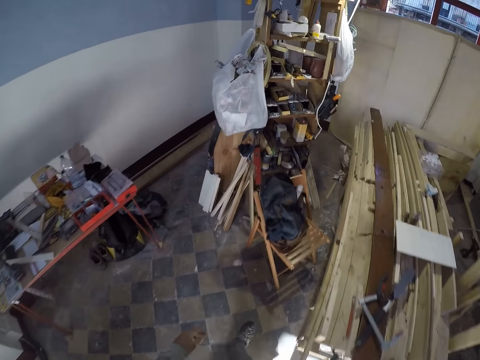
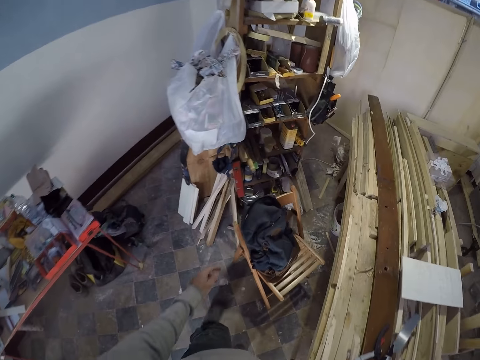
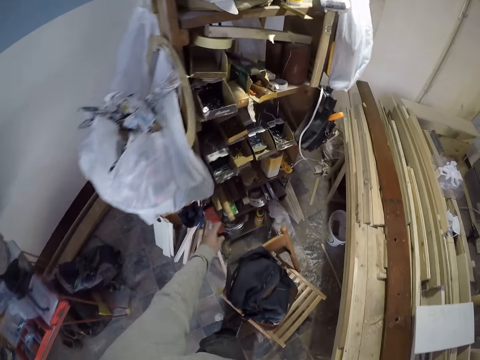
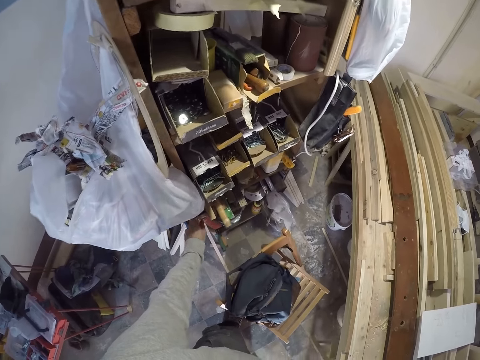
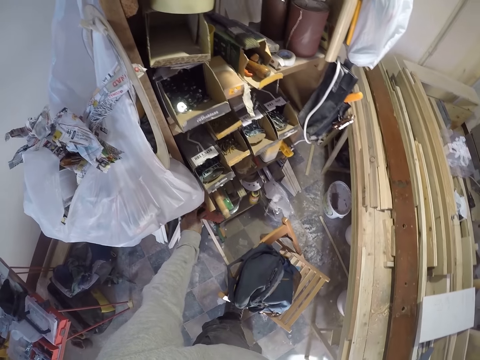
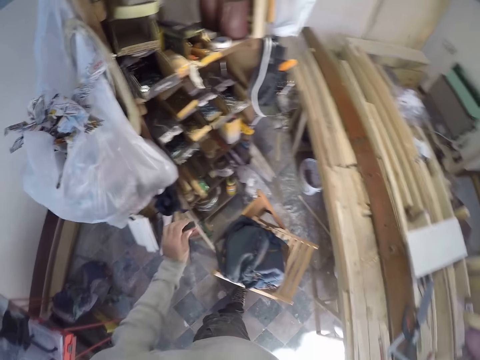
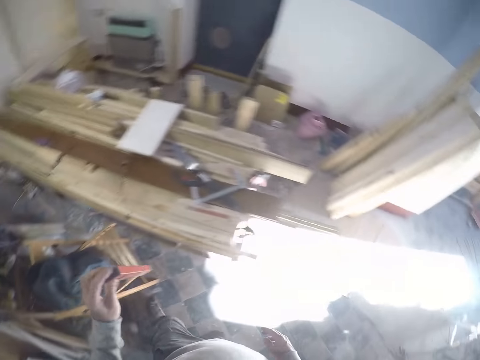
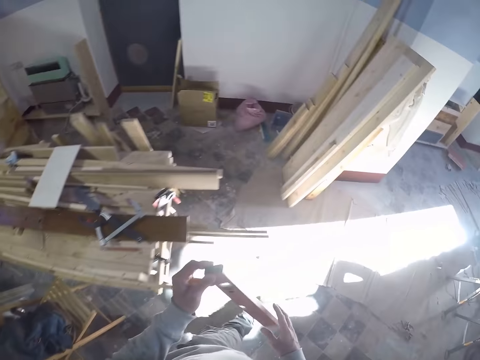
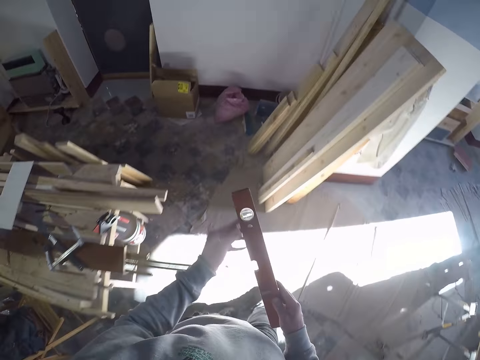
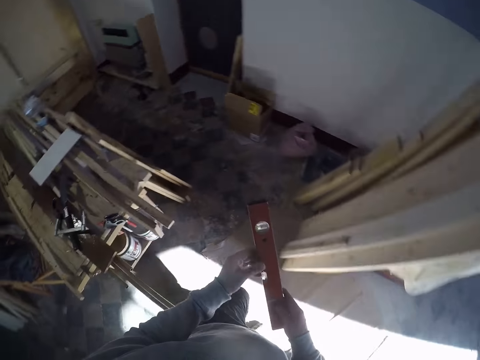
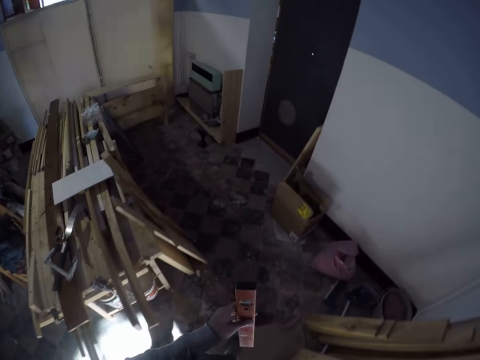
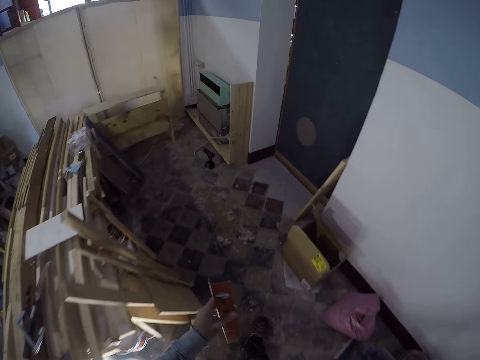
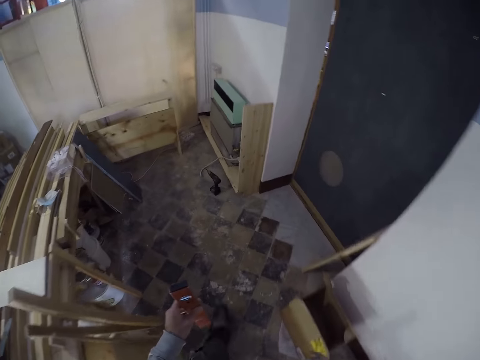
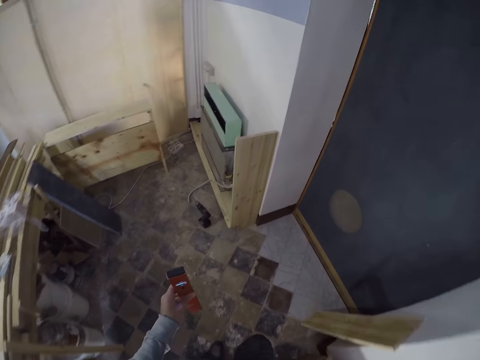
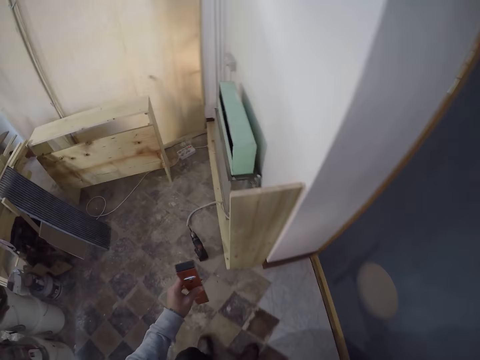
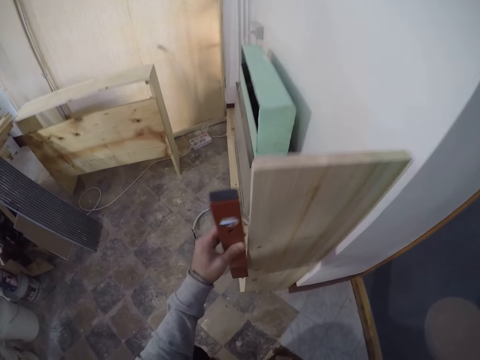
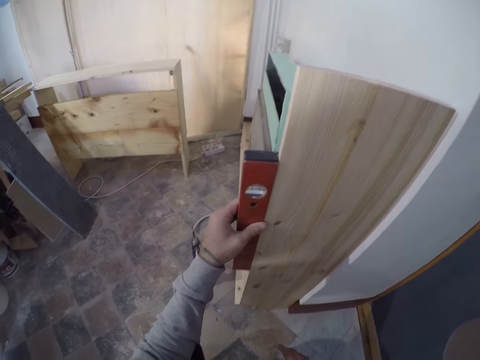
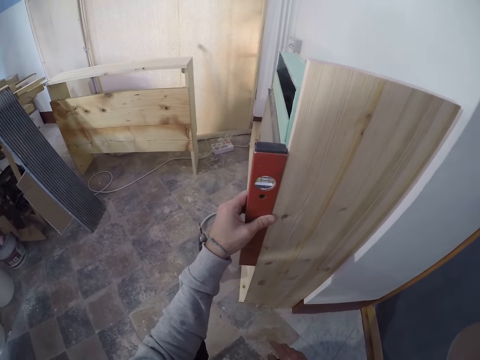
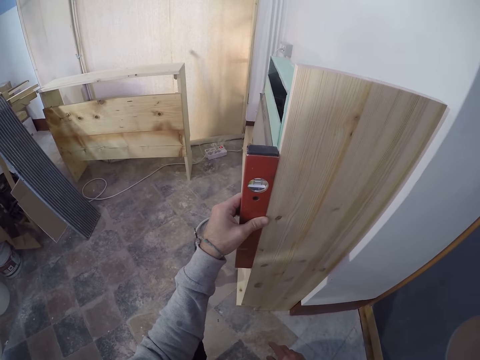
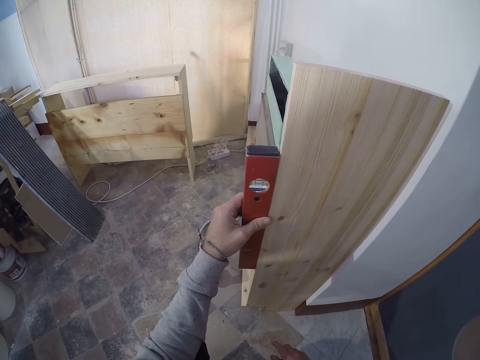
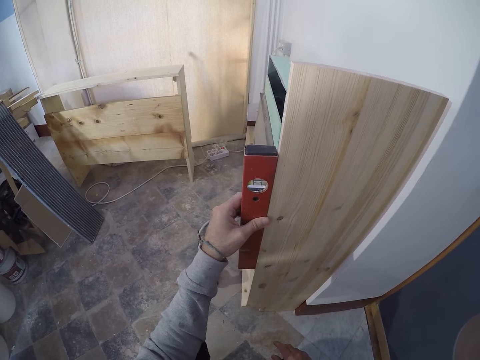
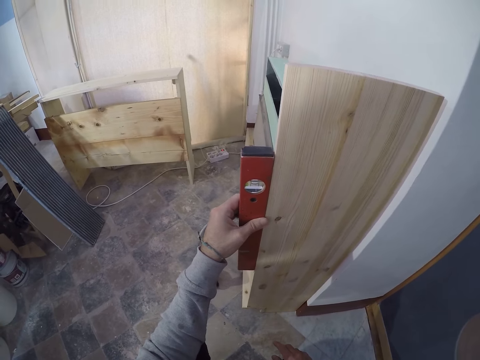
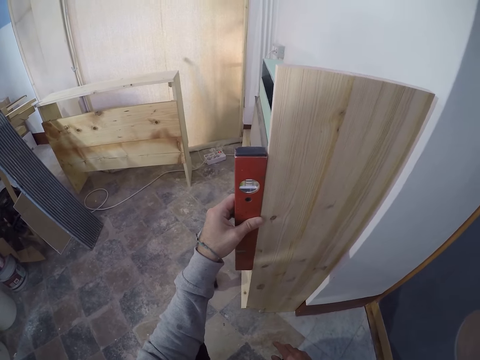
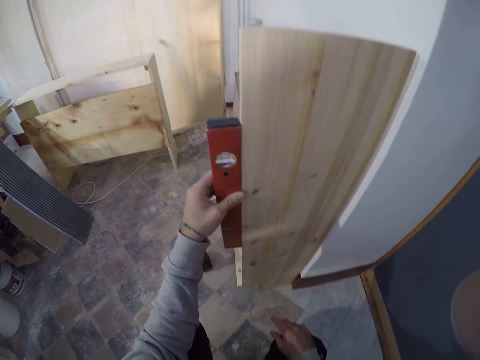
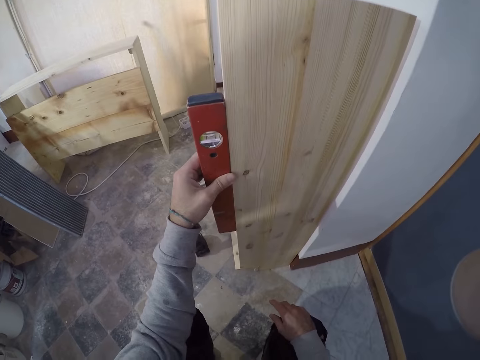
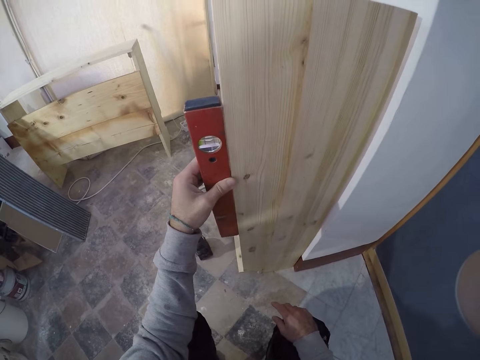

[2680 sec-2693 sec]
The camera wearer picks a spirit level or water balance tool from the shelf with his left hand. He walks around the room. He places the spirit level by the shelf with his left hand. He uses the water balance on a wood plank.

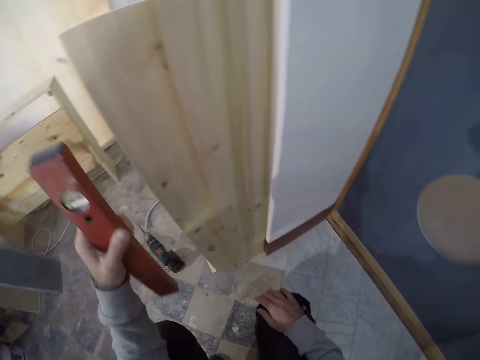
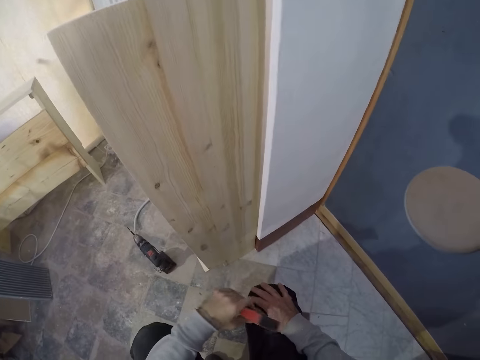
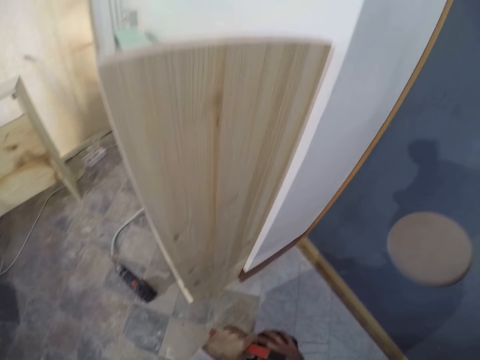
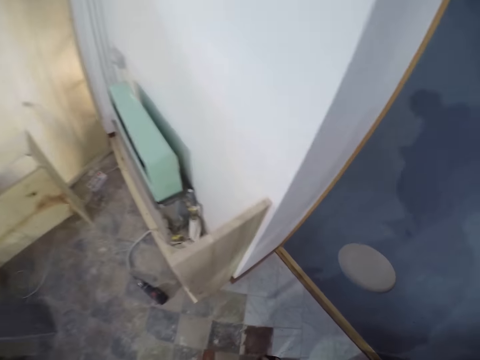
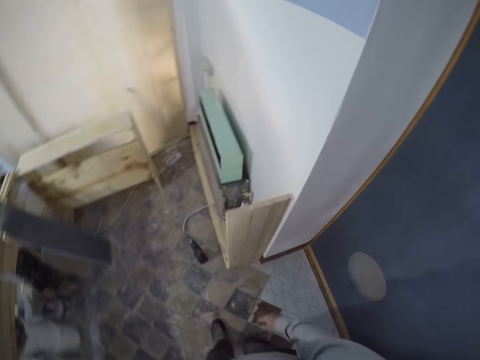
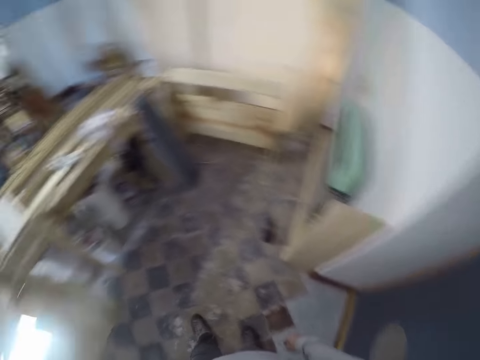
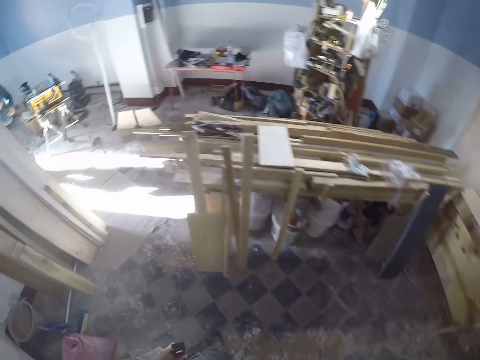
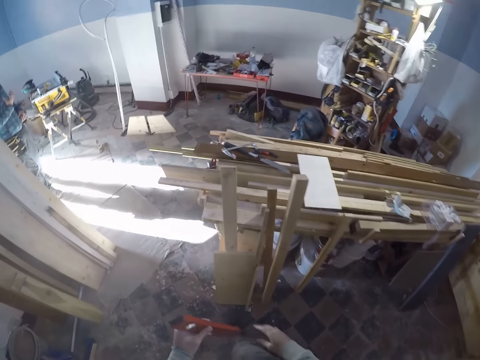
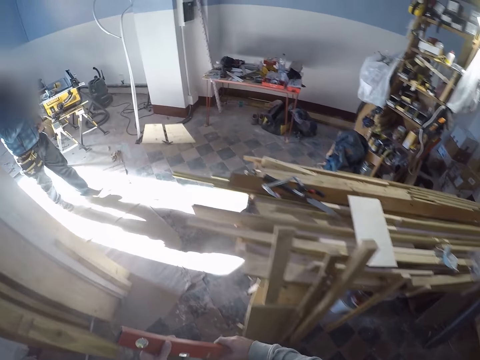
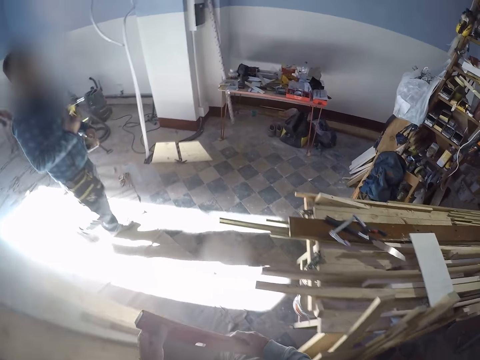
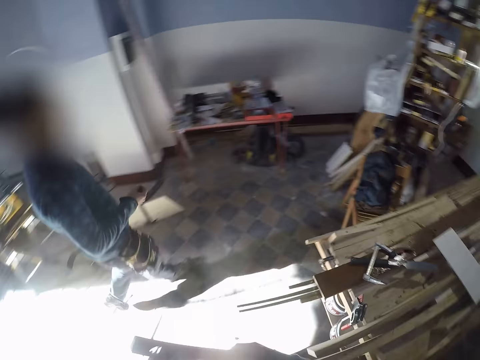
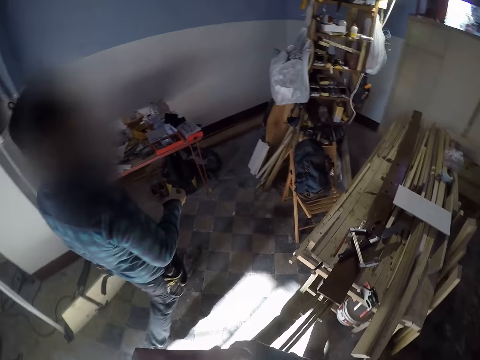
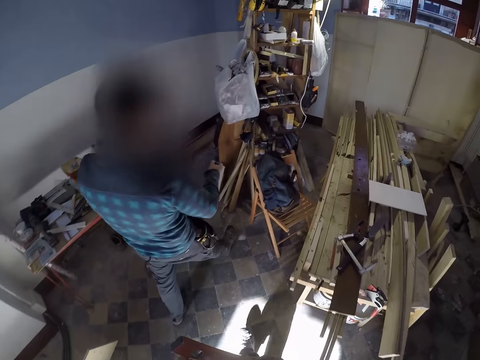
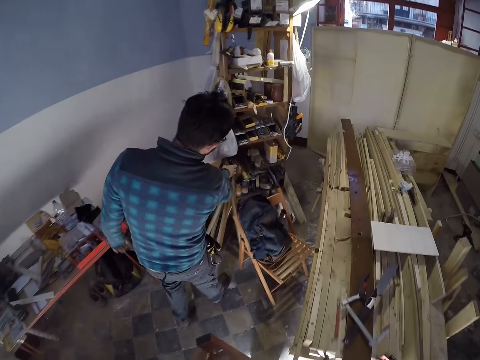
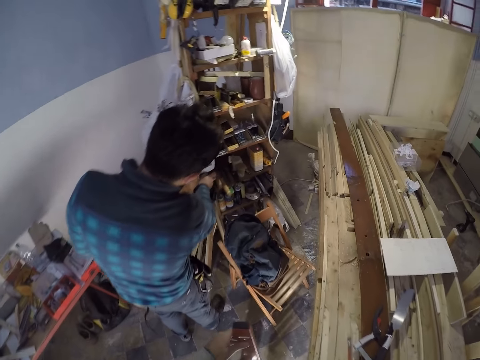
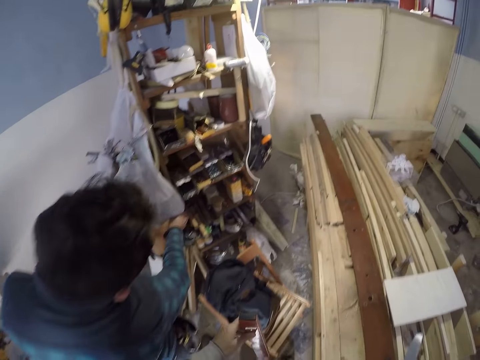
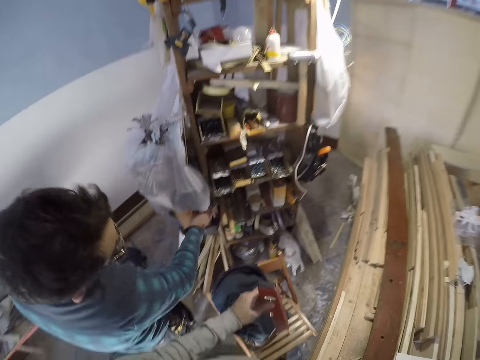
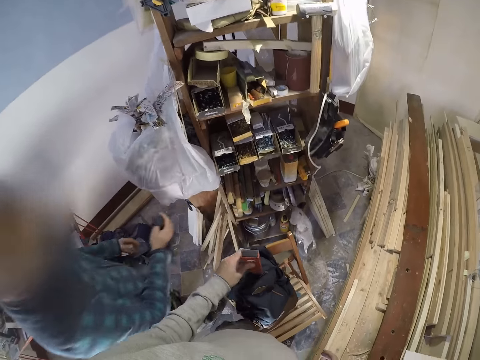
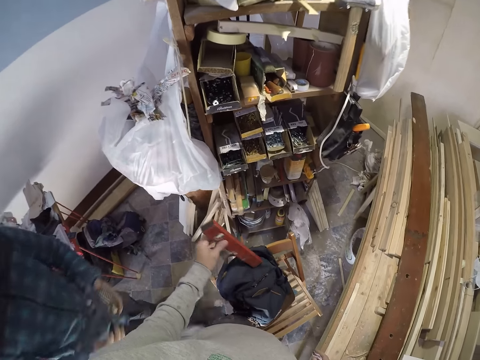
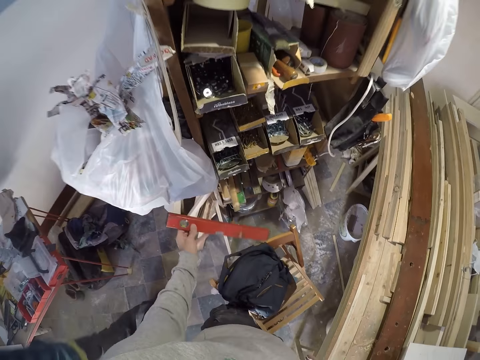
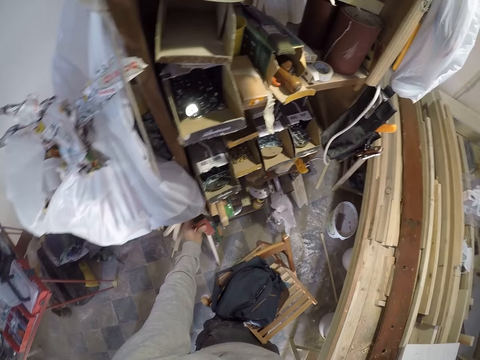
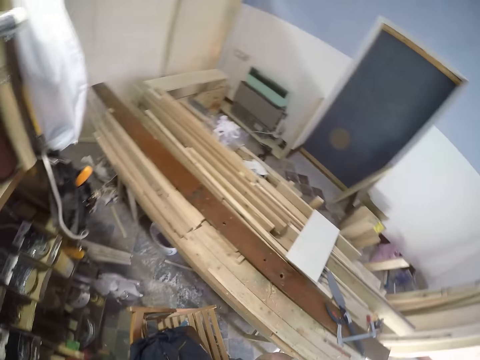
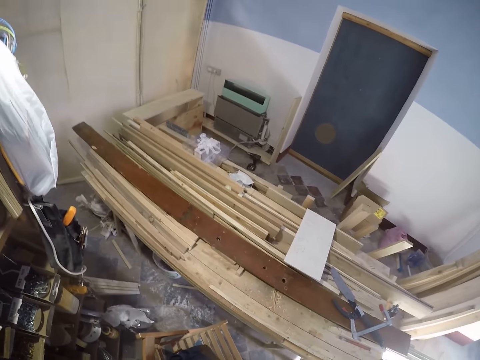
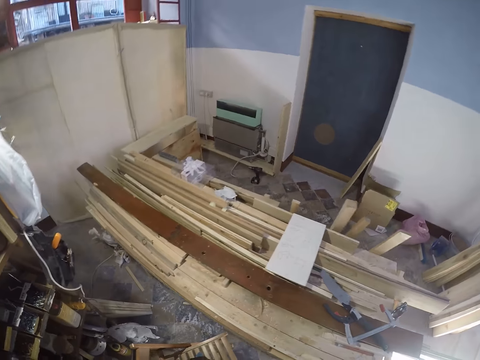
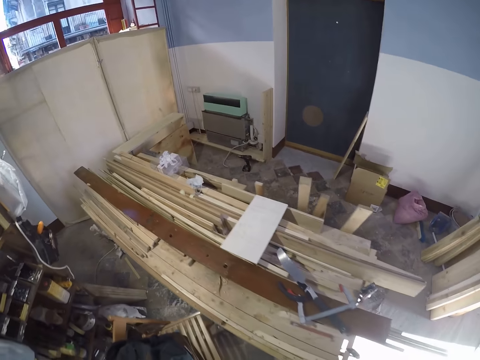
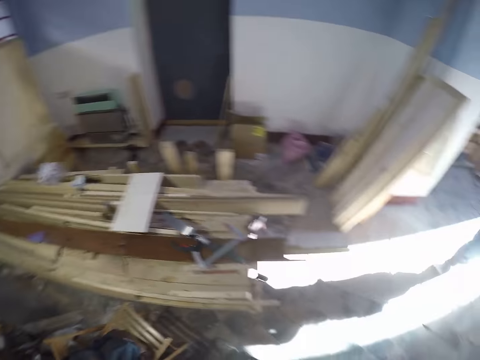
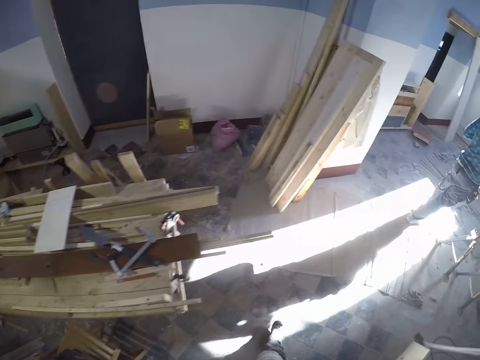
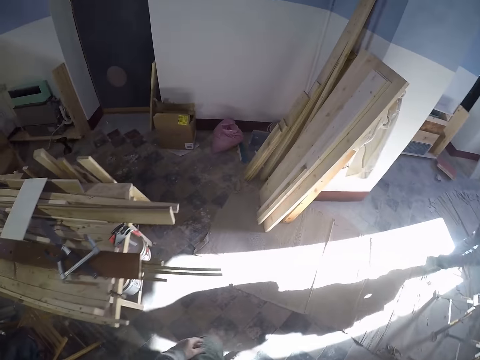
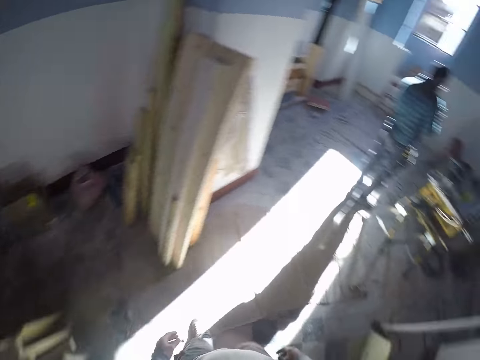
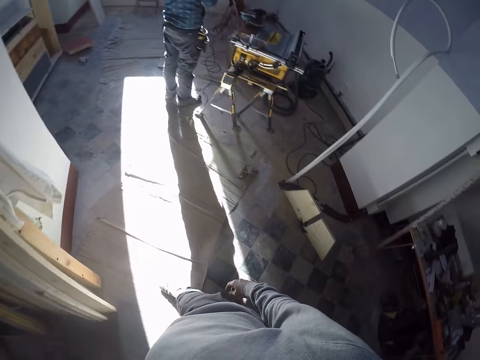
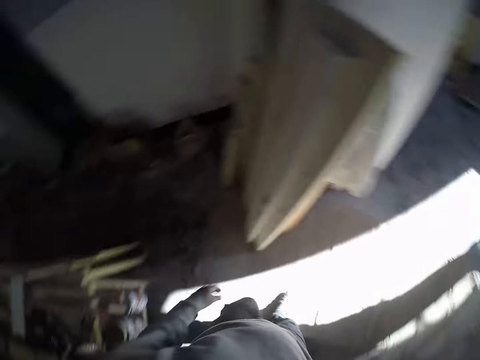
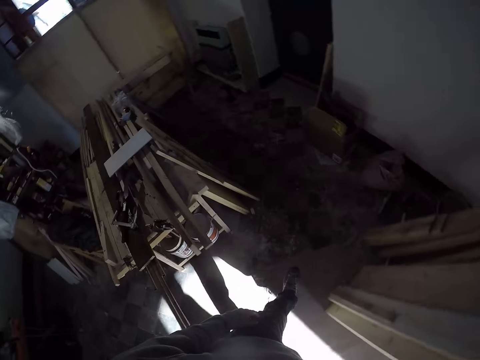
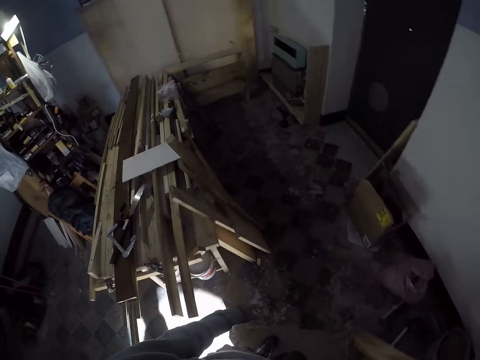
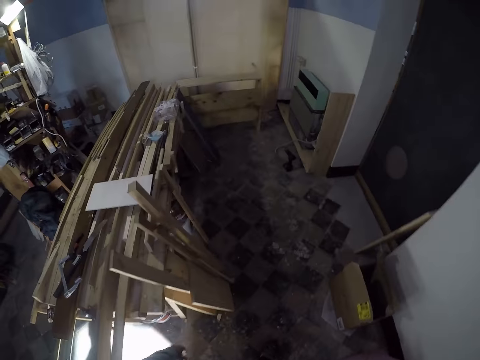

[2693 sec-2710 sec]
The camera wearer walks around the room. He places the spirit level in the shelf with his left hand. He looks around the room. He walks around the room.
